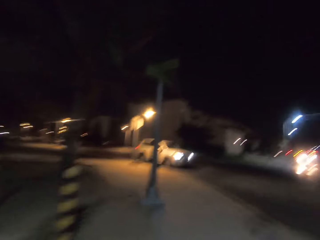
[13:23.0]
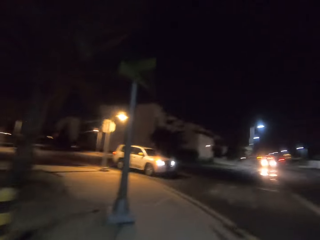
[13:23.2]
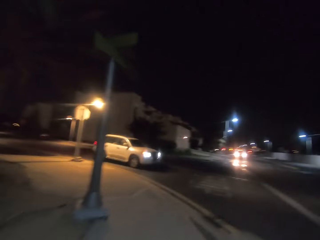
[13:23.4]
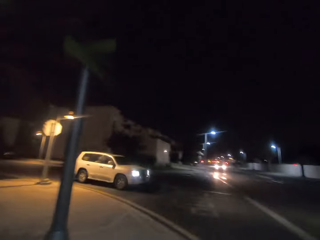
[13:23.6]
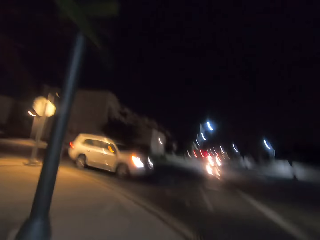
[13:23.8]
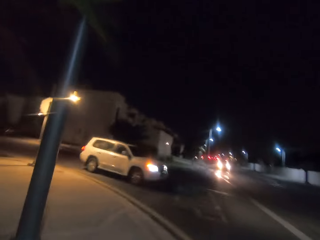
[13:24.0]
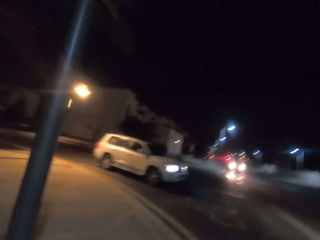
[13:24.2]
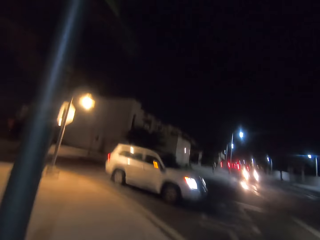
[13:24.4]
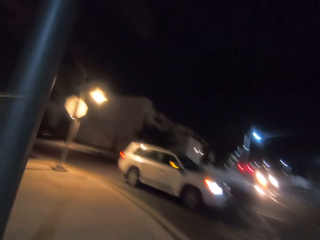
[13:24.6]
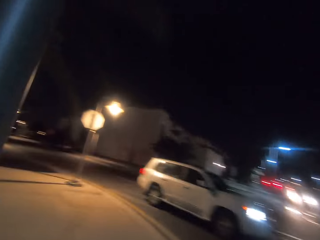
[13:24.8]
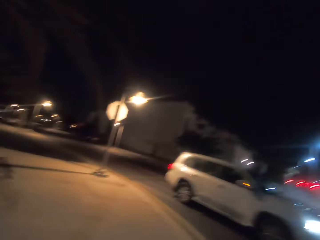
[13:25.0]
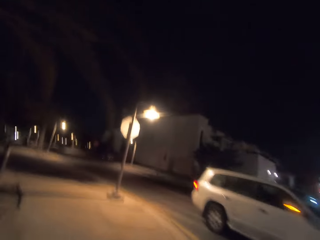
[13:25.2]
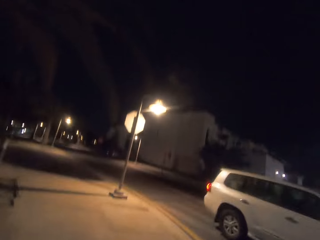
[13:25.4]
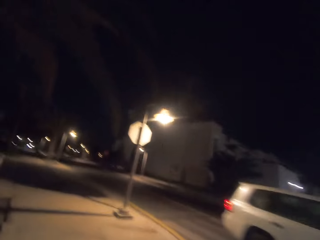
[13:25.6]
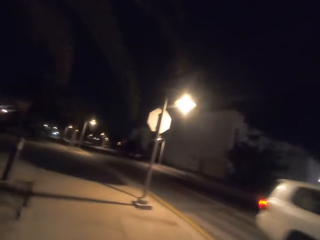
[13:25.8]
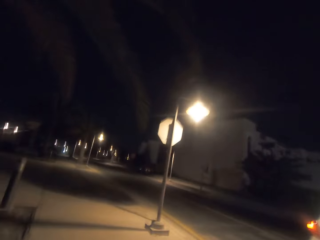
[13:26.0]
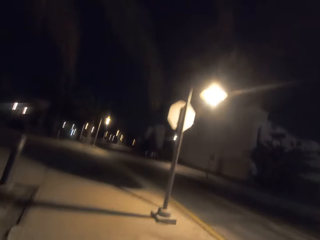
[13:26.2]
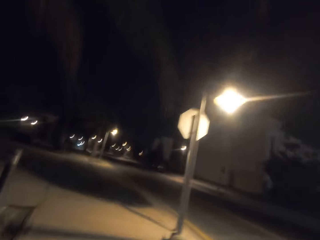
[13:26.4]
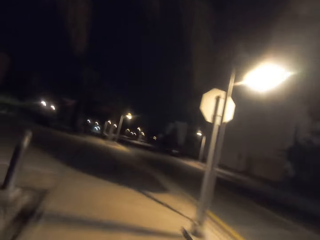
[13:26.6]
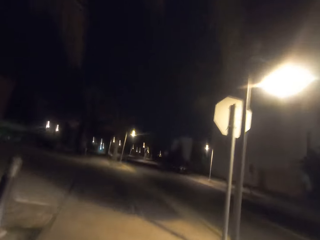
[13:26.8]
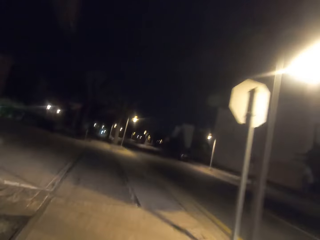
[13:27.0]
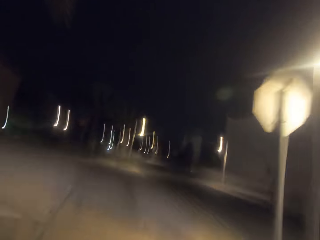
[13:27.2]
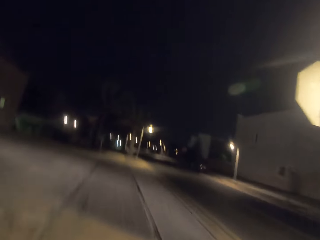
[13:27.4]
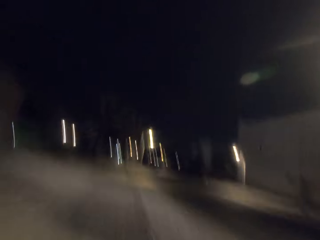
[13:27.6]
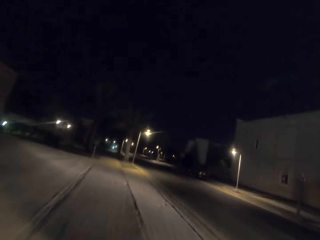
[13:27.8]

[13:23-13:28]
The camera wearer runs on the sidewalk of the street road. They pass by a van.

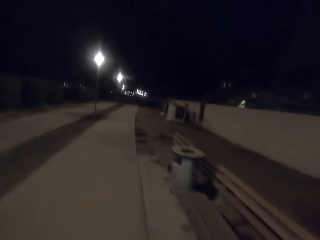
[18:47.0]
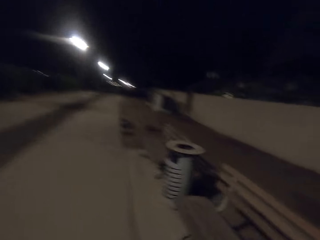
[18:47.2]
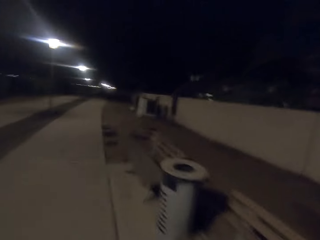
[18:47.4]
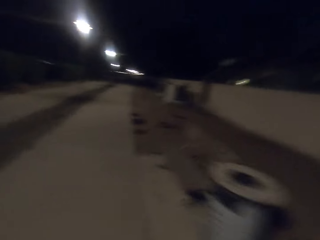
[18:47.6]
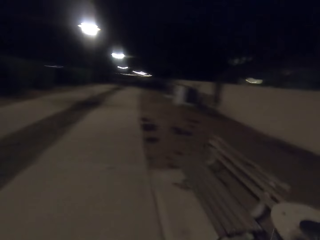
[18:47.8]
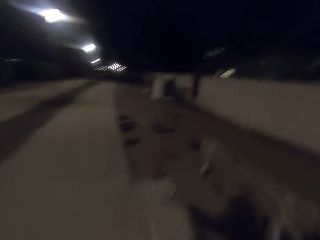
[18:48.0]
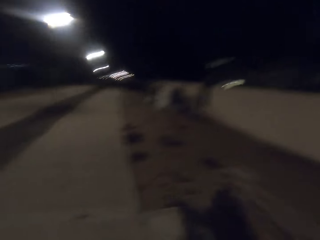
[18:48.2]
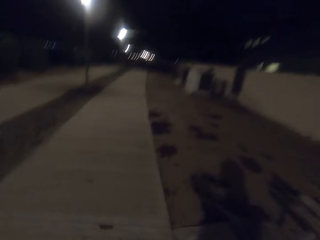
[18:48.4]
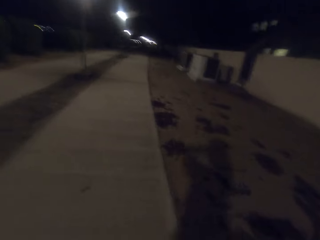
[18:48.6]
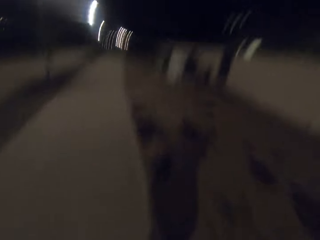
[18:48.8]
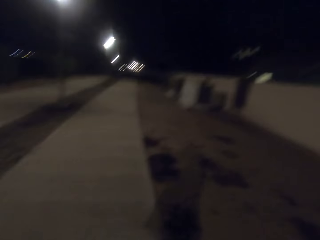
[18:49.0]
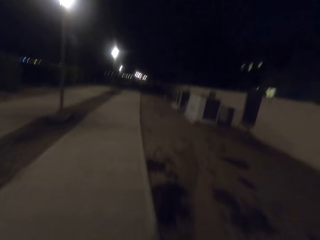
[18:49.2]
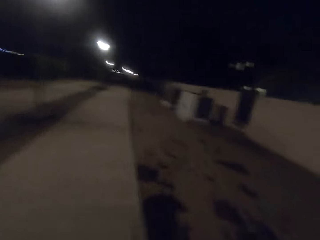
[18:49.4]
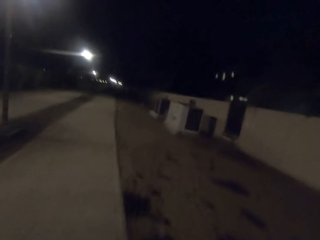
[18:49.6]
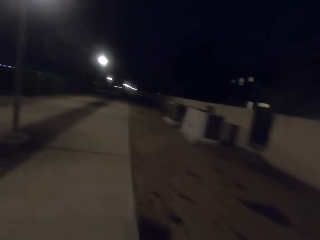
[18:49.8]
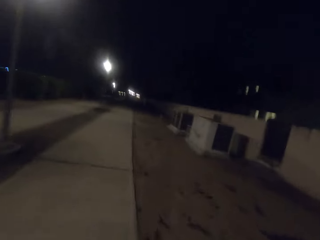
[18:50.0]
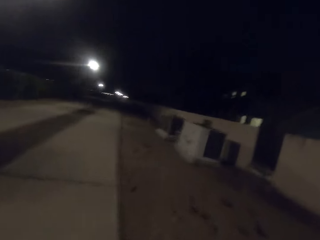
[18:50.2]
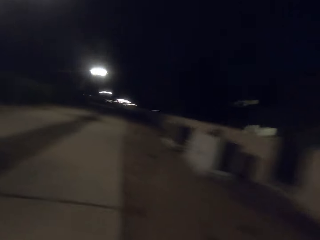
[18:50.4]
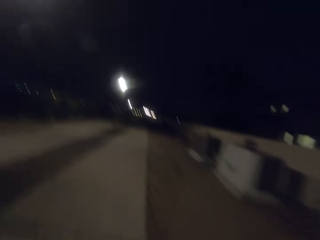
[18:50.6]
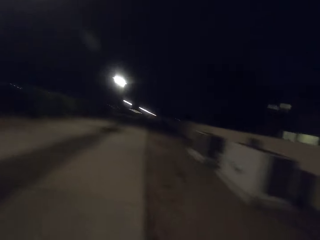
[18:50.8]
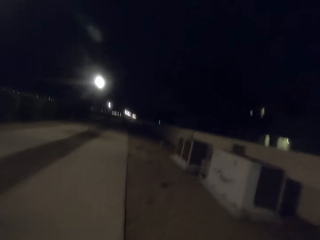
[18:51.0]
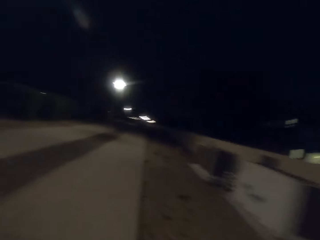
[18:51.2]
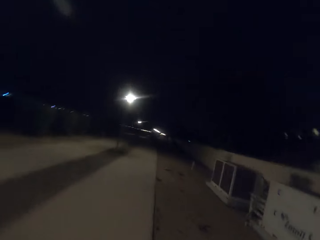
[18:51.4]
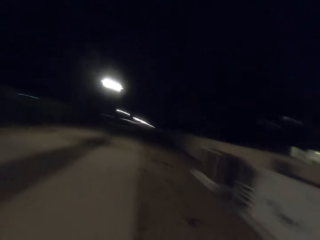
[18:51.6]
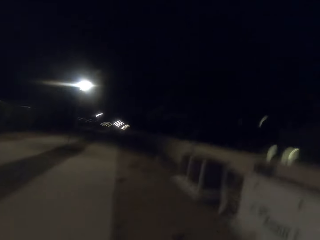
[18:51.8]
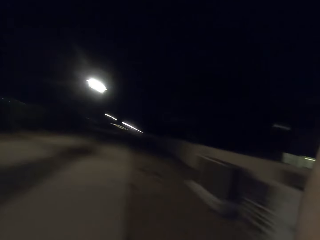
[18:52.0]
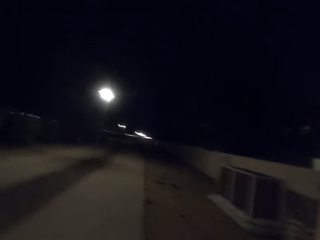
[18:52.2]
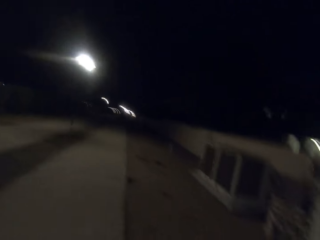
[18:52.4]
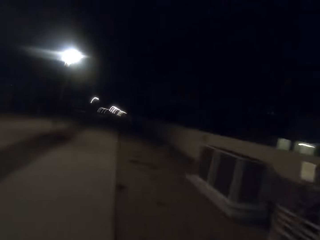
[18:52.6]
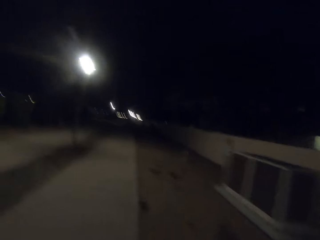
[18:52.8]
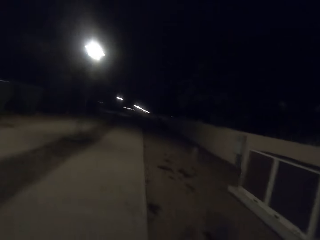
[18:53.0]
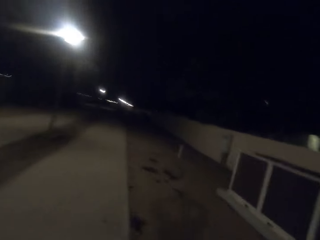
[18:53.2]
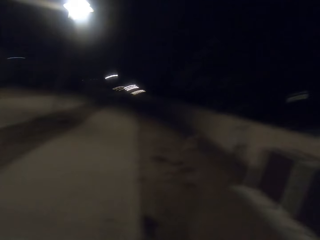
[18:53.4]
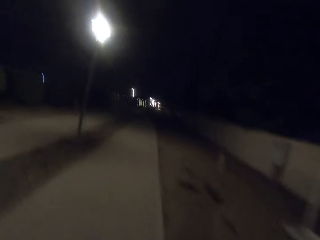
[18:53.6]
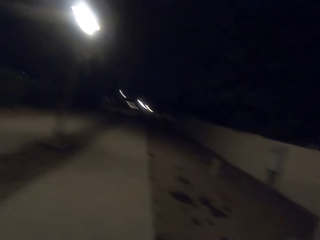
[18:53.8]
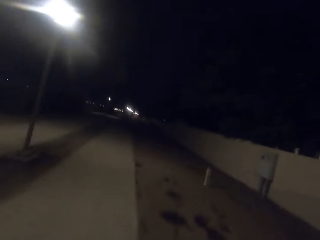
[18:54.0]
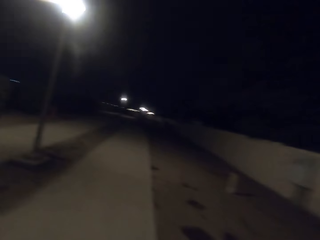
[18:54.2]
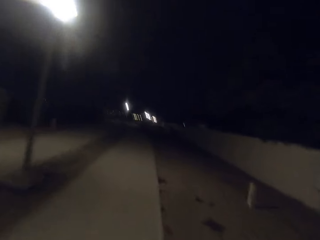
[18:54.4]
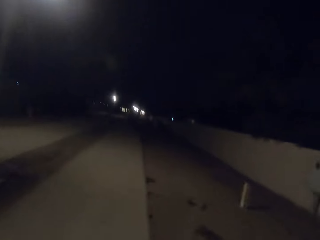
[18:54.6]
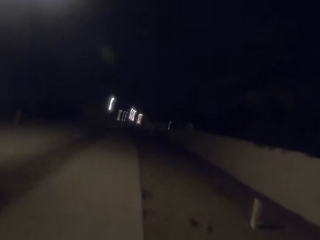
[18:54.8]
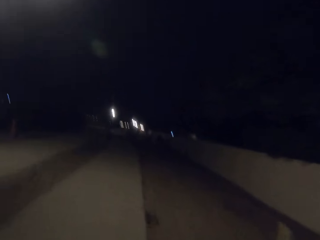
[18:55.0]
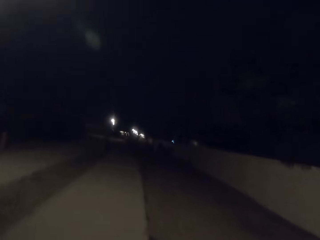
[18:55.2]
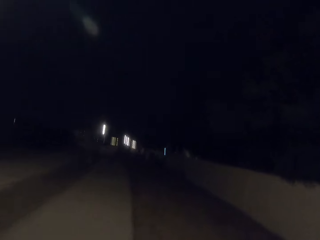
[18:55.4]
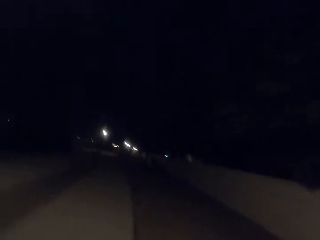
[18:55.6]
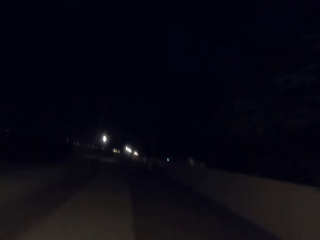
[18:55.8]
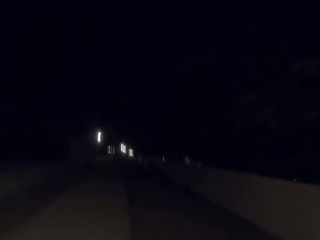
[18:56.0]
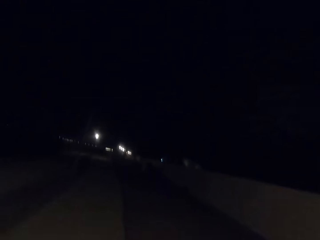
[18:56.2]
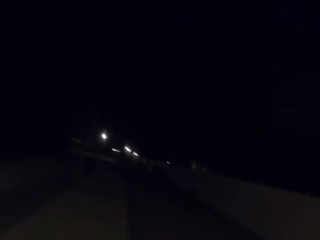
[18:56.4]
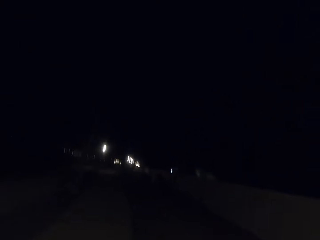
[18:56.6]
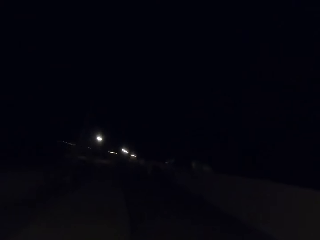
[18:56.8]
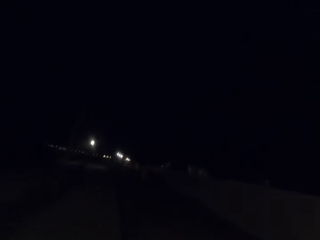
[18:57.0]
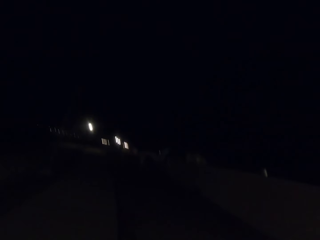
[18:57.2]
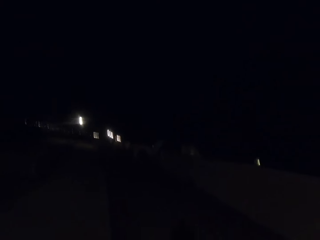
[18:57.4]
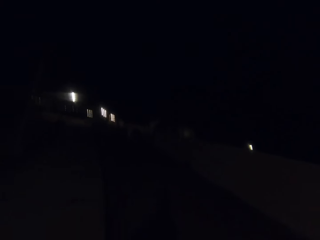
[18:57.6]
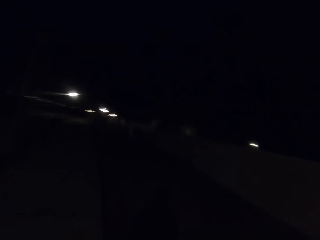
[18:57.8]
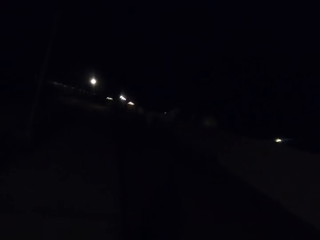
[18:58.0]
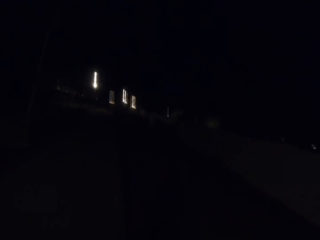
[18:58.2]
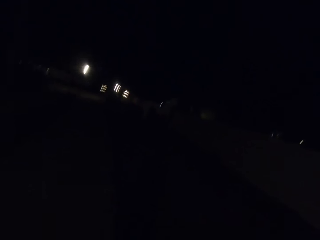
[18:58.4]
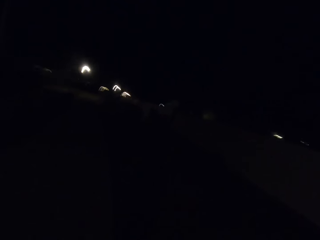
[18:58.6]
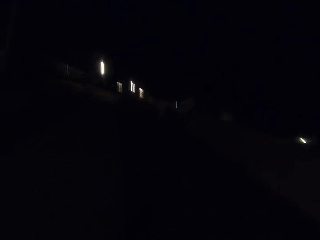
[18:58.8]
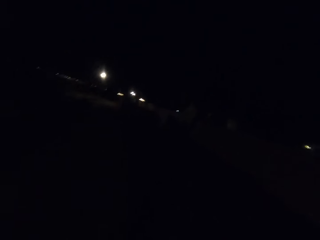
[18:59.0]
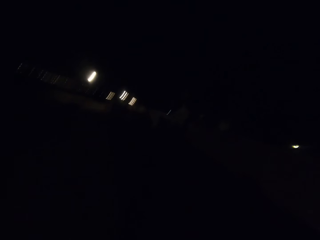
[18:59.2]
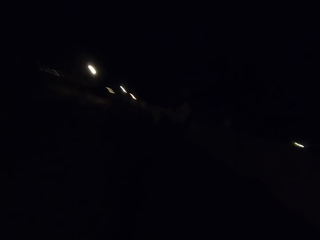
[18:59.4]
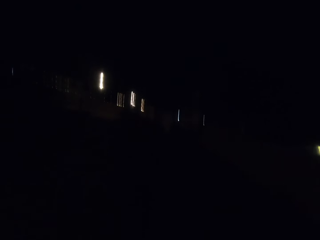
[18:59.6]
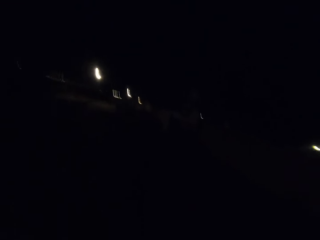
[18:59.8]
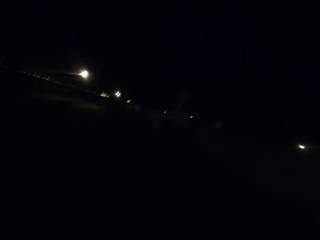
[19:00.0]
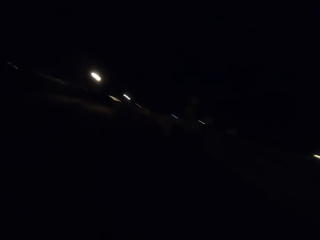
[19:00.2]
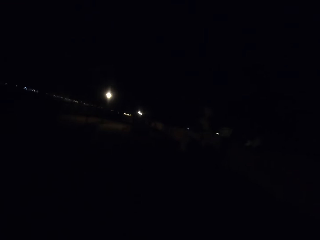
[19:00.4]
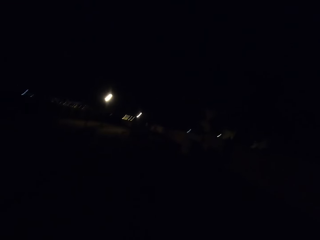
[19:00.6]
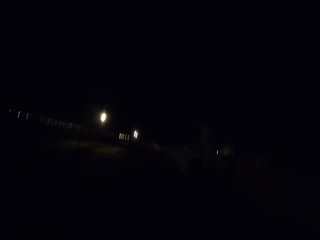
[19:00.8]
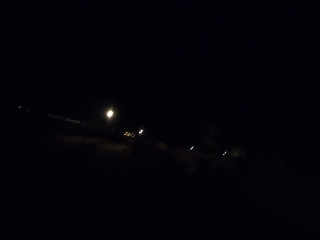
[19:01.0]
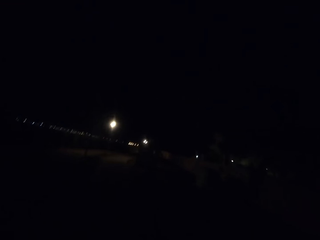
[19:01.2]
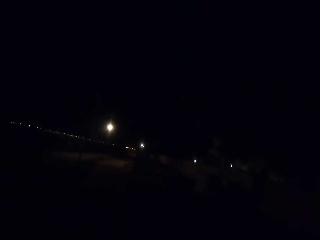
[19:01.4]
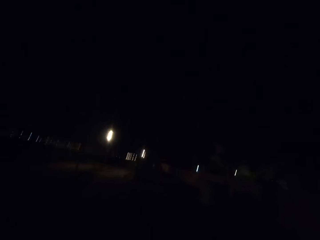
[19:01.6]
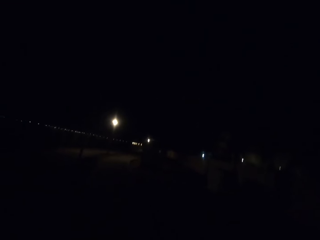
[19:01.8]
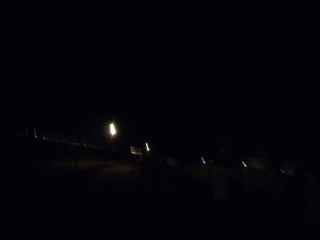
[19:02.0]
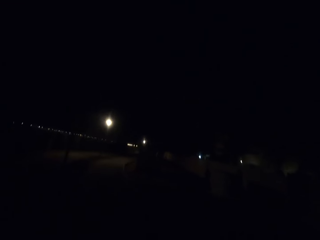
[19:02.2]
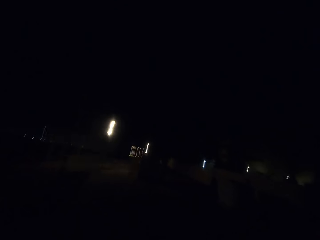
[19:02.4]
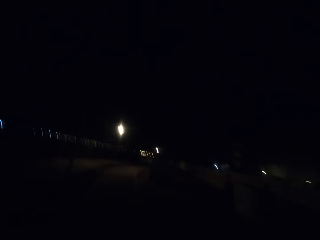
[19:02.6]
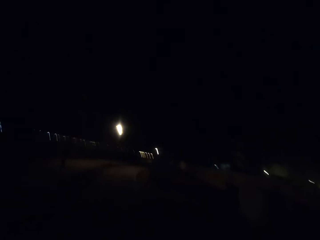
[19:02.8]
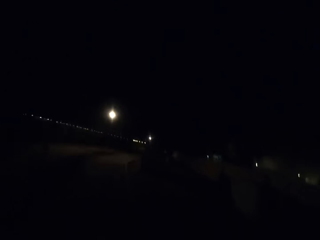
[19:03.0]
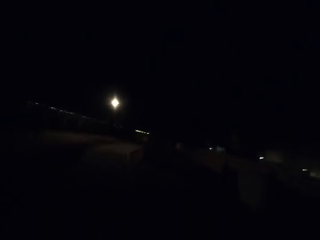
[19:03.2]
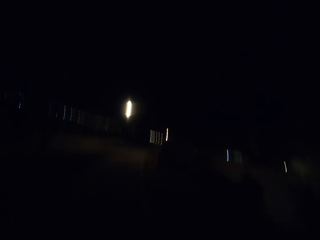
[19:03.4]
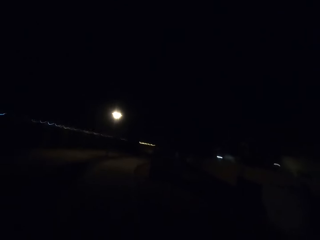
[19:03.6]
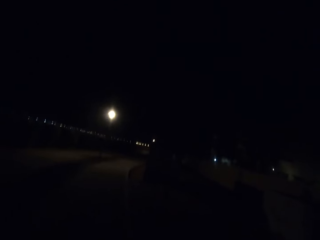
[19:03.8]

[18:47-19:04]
The camera wearer's shadow appears on the road.
